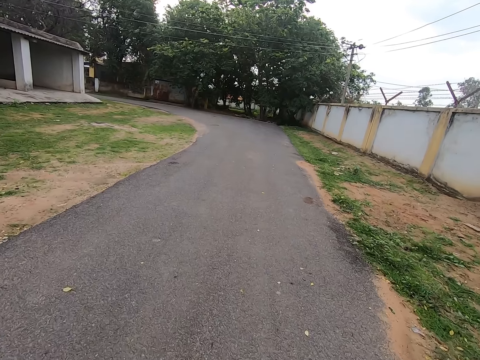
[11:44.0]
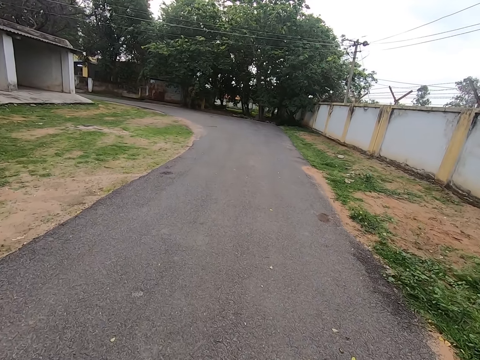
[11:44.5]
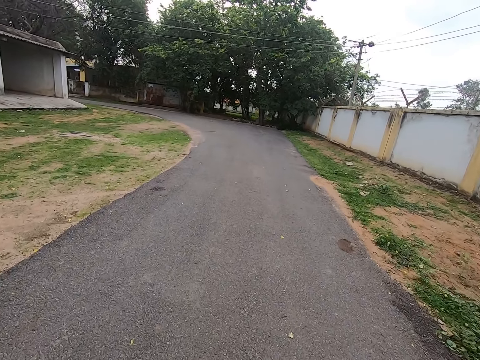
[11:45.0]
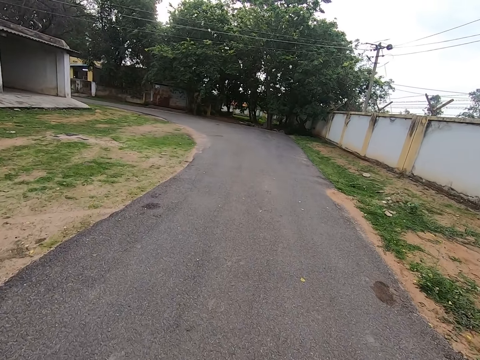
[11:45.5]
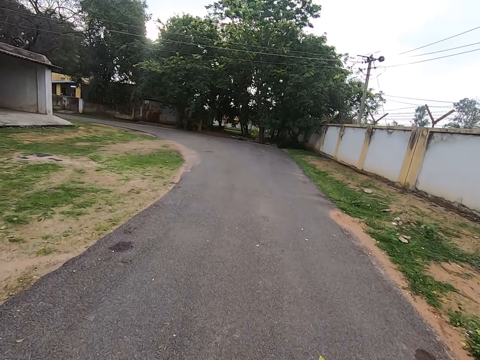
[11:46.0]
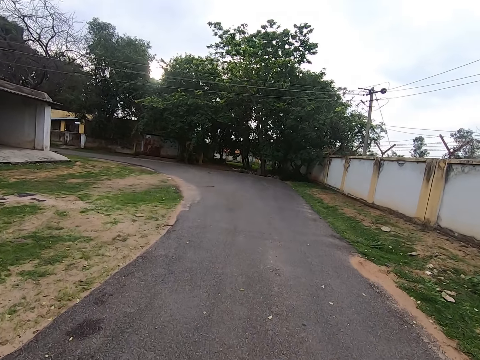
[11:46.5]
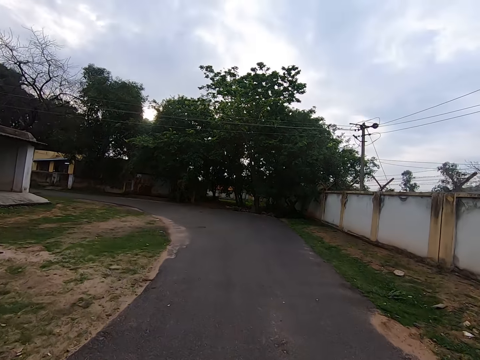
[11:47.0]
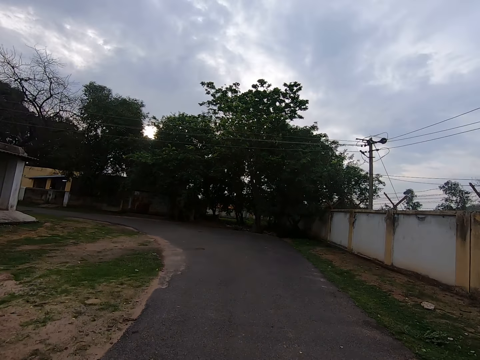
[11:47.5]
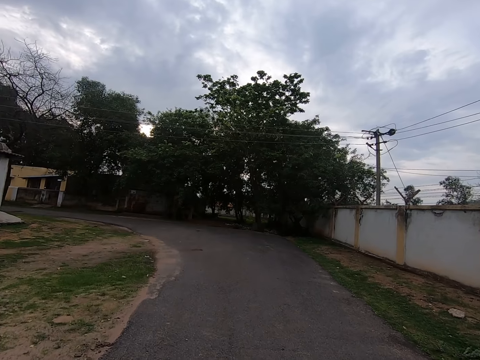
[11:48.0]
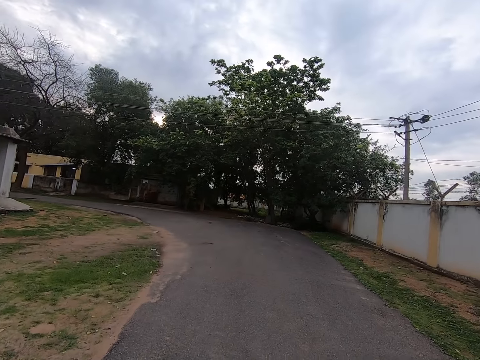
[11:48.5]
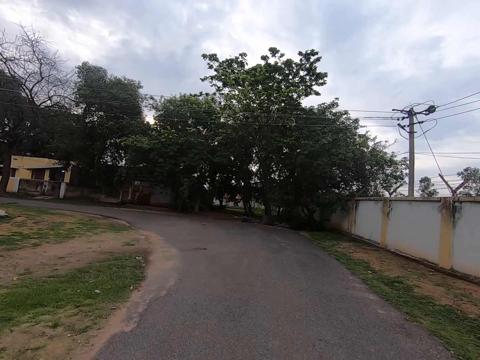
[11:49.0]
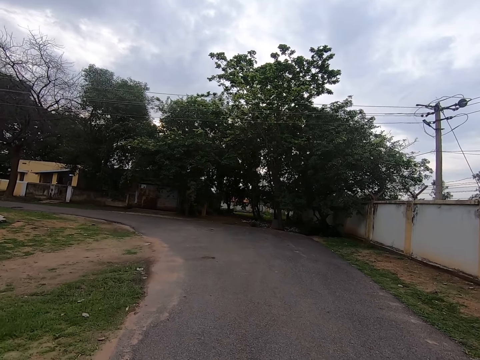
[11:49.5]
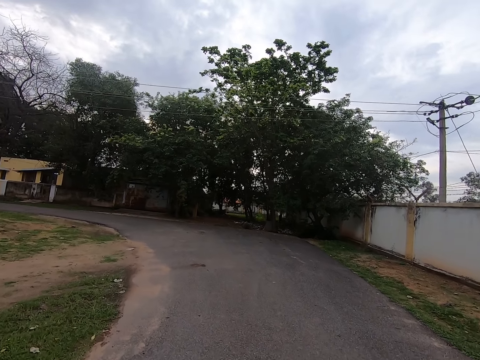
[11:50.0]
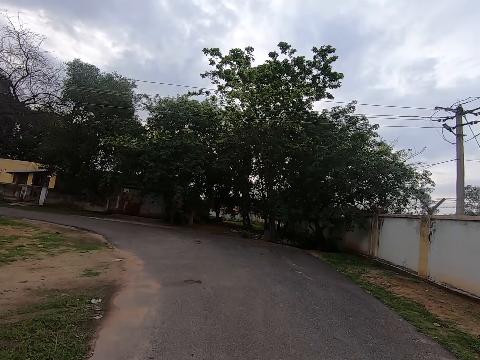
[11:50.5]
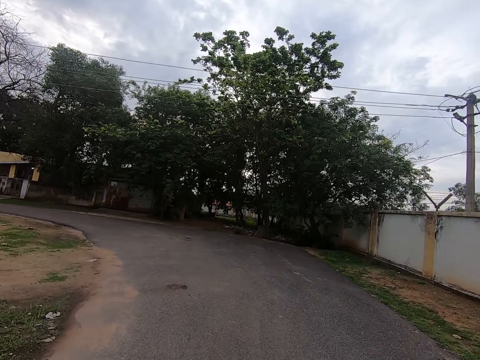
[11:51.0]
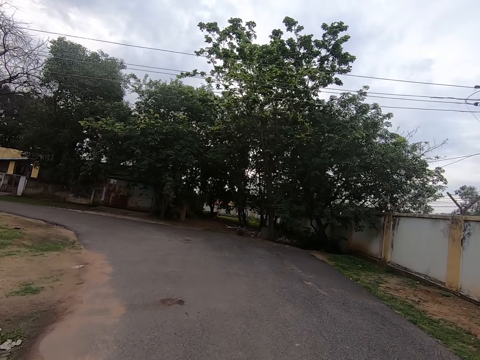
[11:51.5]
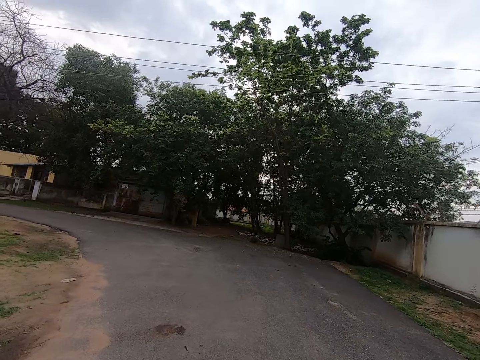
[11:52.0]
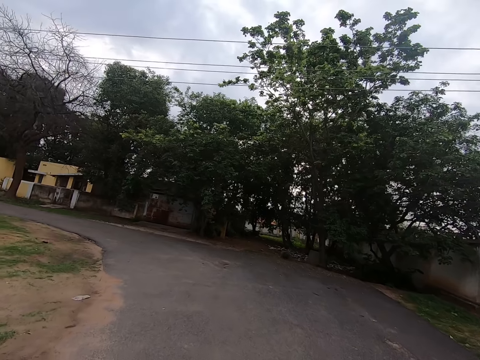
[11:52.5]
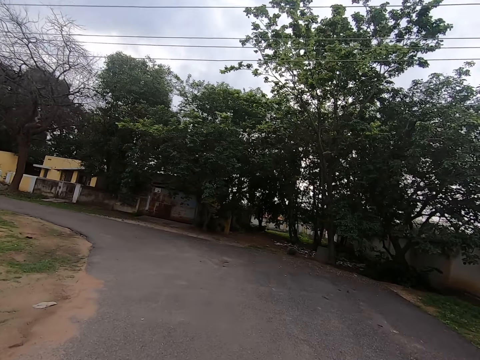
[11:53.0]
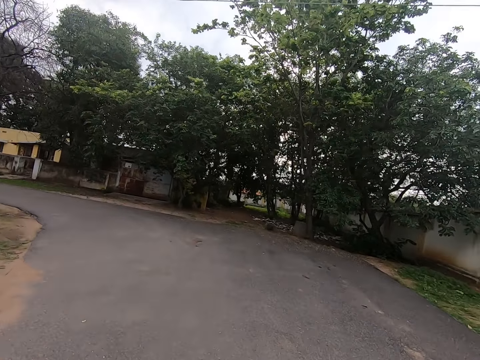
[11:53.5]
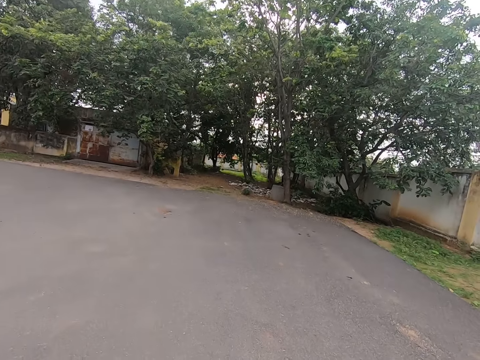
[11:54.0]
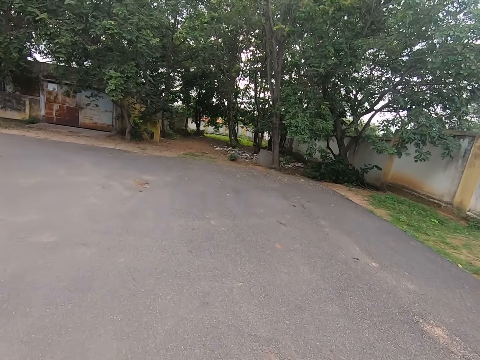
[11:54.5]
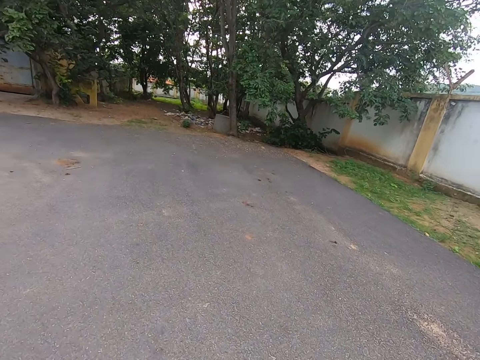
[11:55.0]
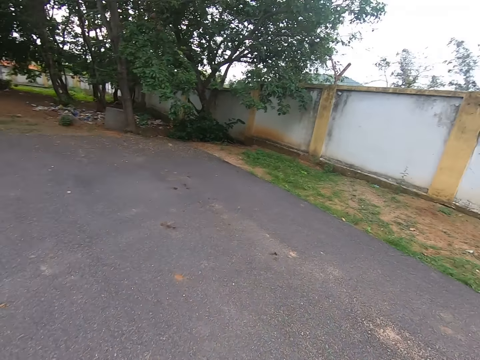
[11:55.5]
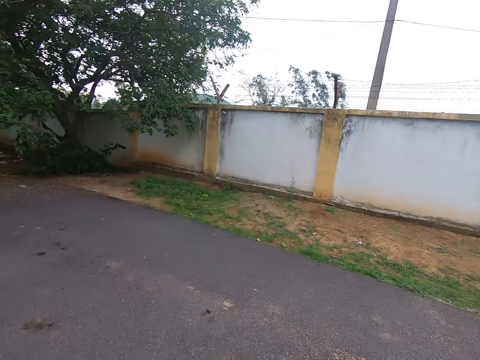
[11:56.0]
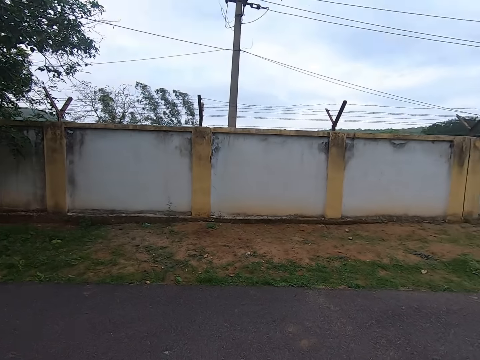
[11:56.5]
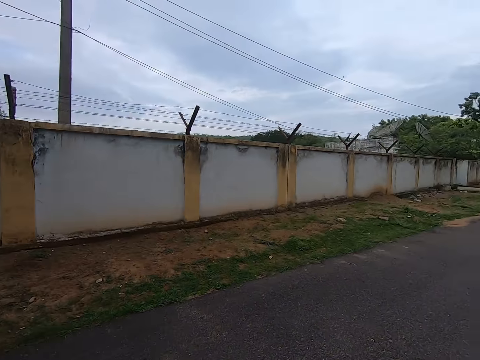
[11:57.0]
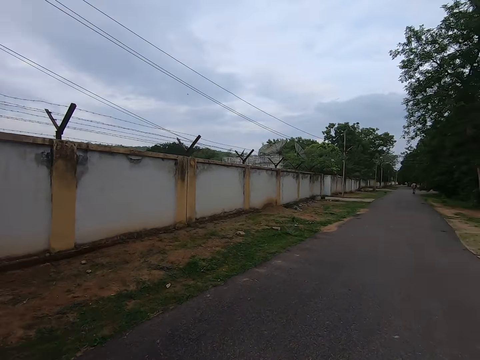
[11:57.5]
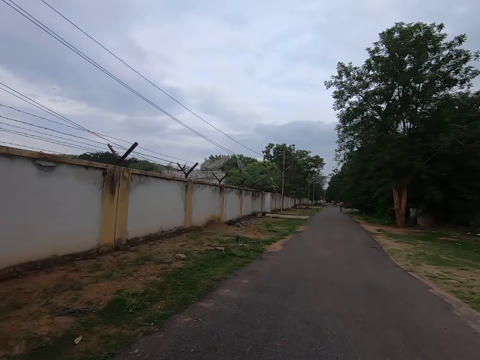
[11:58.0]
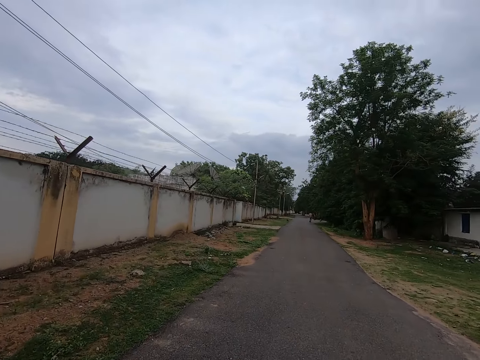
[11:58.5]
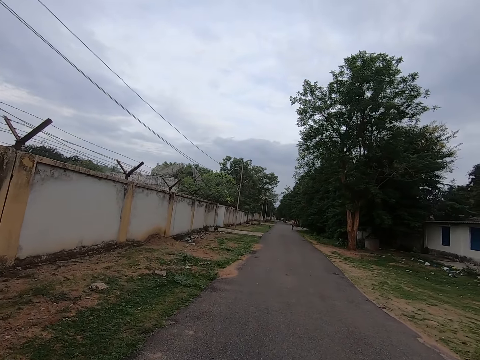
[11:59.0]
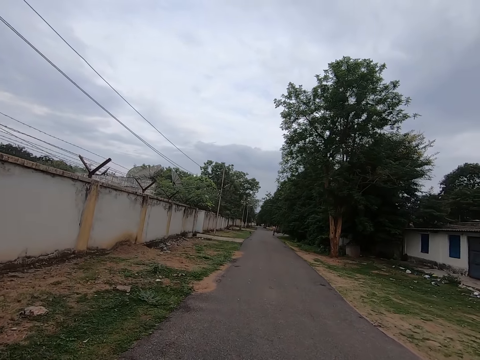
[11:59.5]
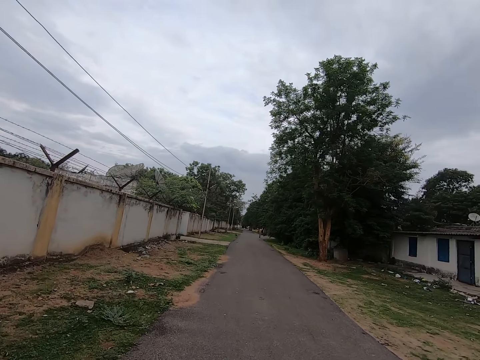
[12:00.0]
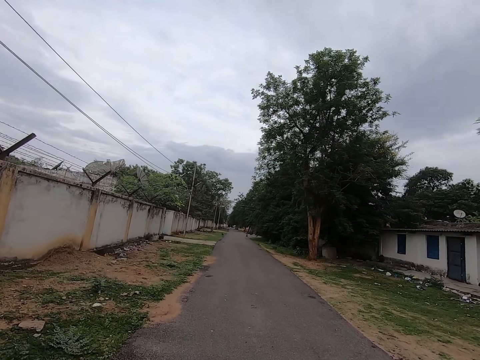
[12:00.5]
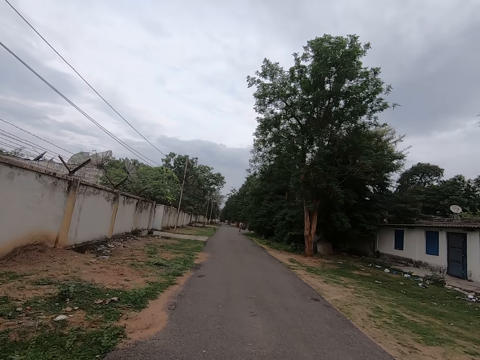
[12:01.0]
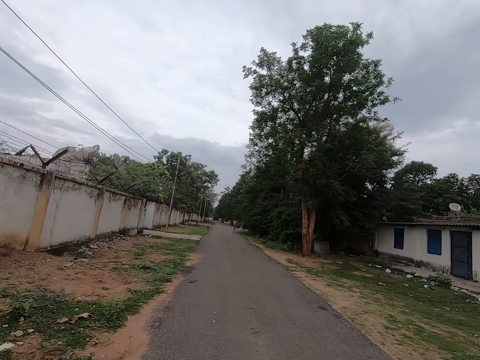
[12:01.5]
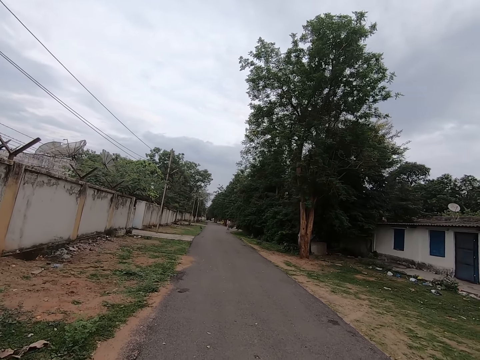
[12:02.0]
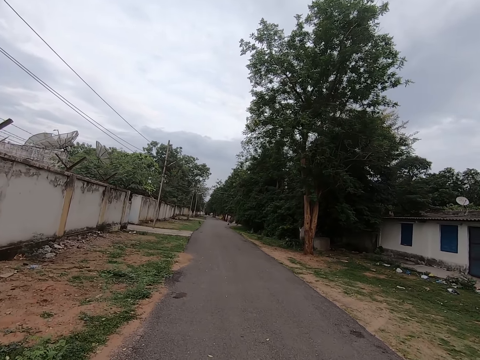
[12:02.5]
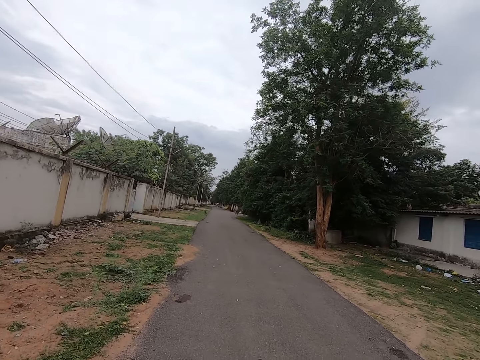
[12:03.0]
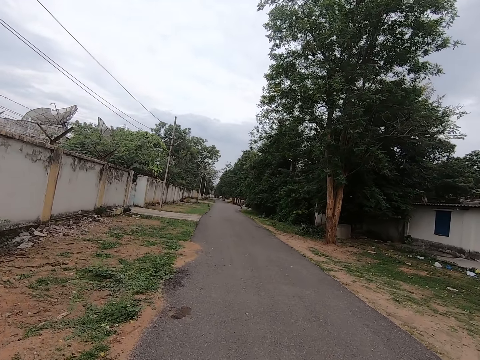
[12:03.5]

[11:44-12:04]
The camera wearer looks in front. They look down. They look around the place. They walk on the road. They turn around.

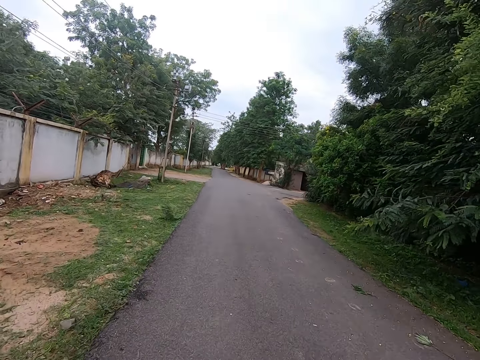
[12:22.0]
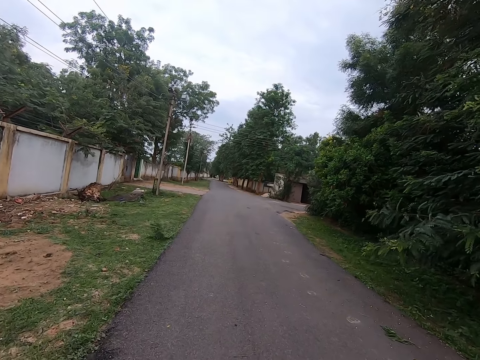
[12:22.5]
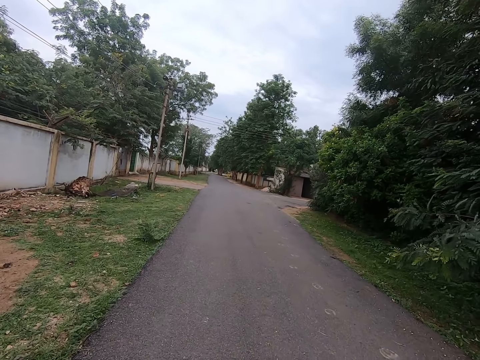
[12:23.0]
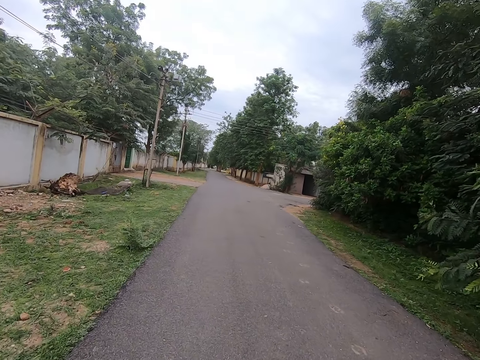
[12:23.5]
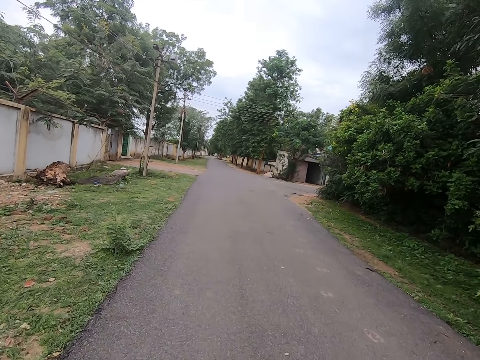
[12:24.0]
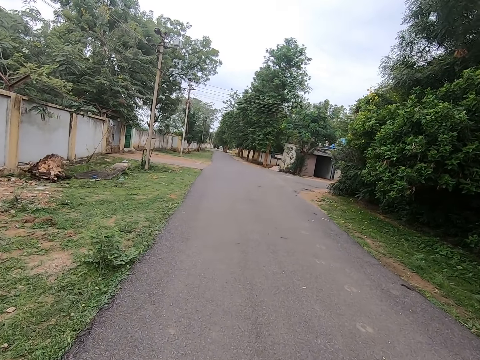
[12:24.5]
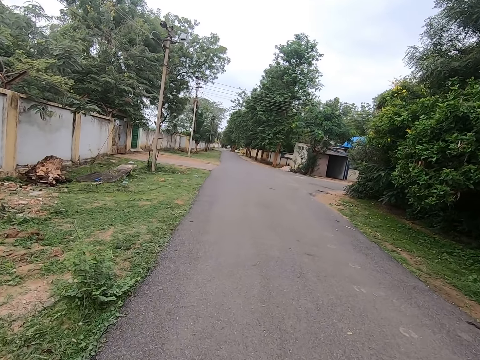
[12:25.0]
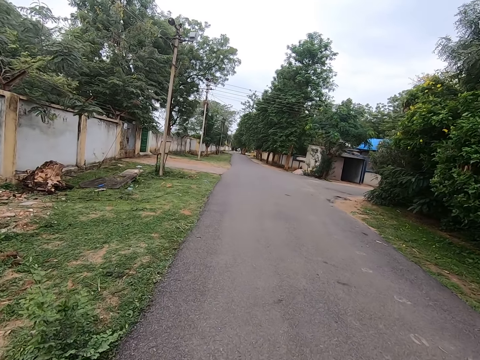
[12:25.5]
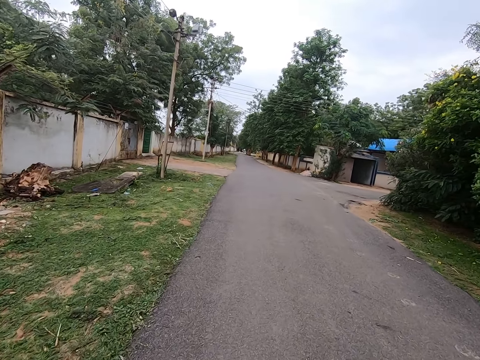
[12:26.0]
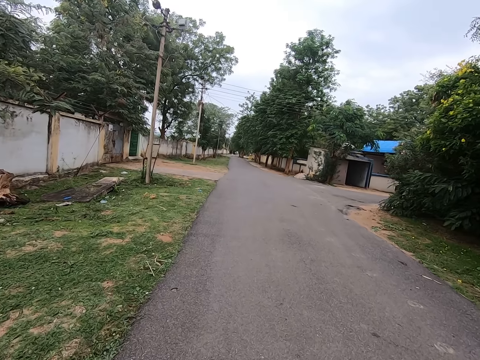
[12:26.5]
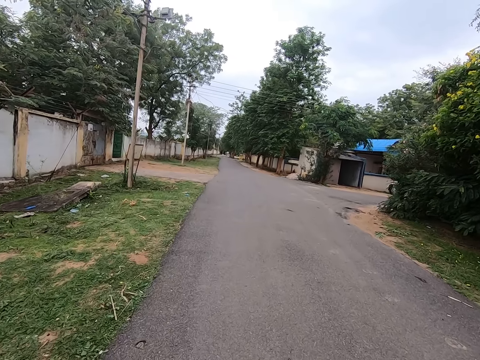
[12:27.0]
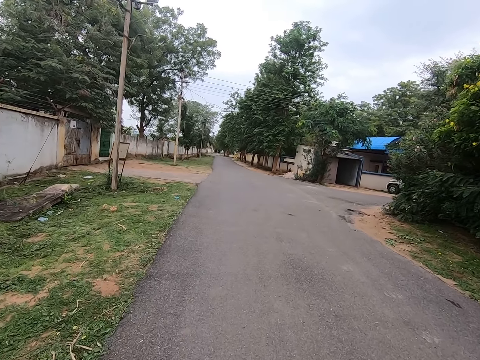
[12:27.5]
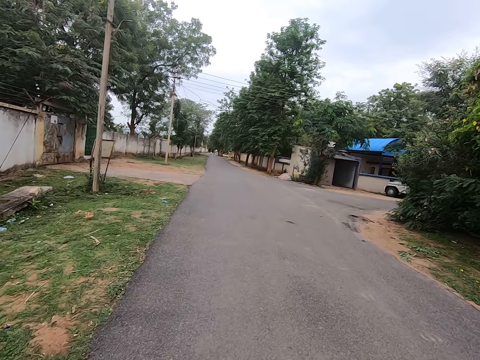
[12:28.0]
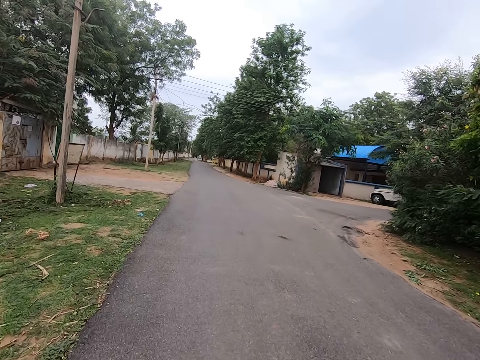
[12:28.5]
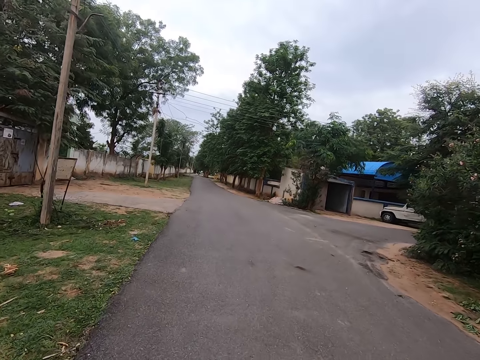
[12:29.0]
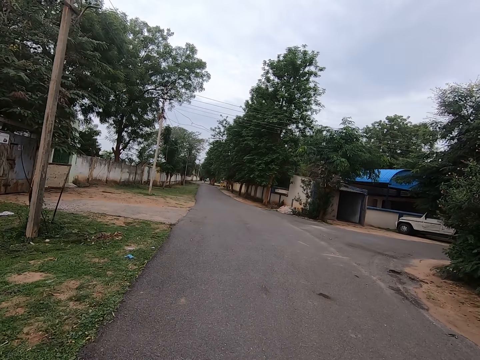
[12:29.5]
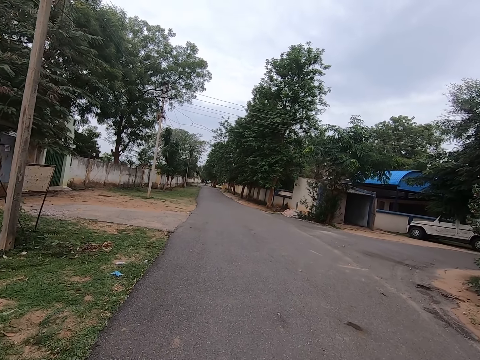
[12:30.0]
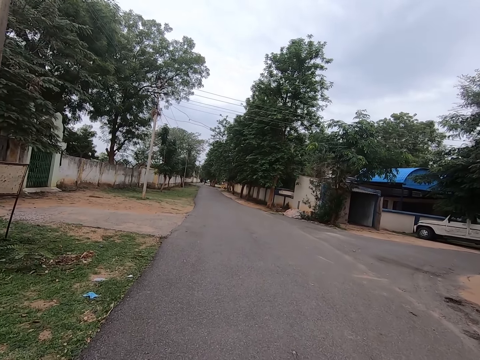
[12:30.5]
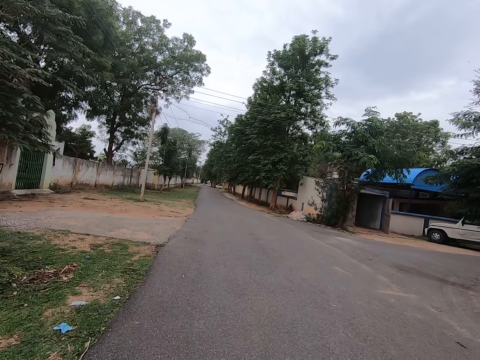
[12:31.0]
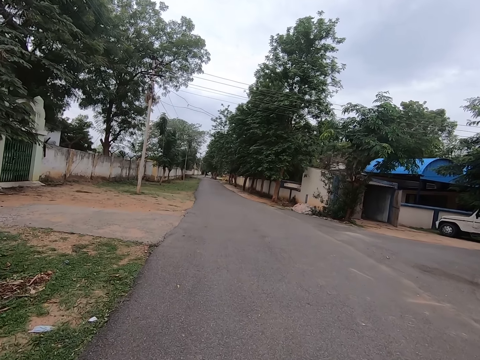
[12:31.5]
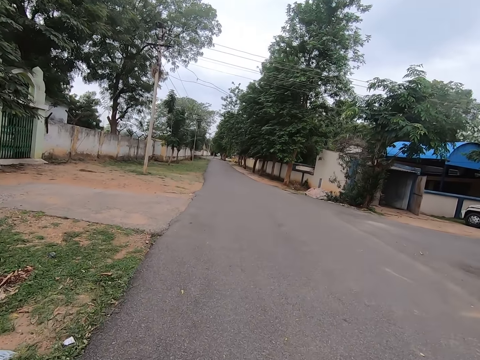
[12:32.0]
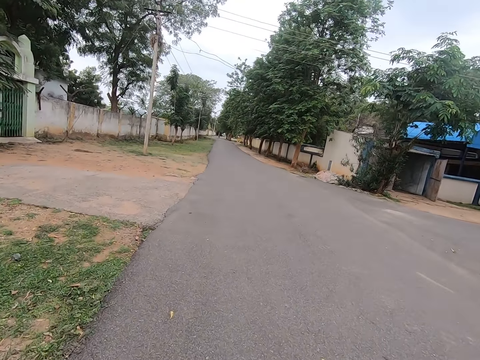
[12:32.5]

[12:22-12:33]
The camera wearer looks in front. They walk in front.
